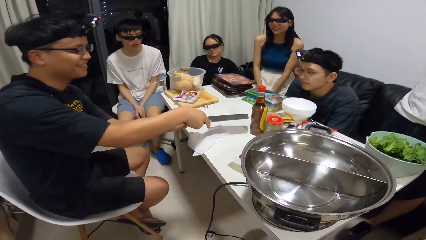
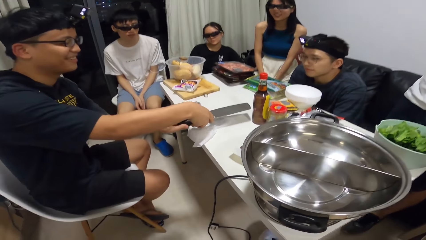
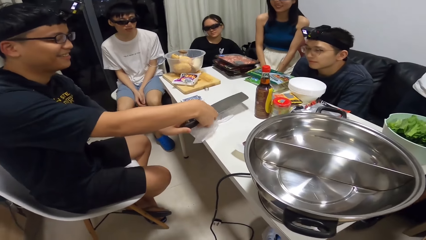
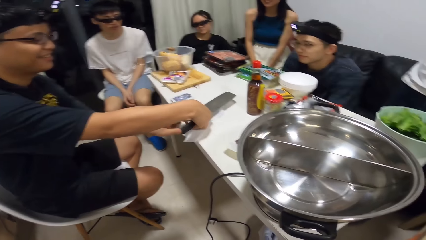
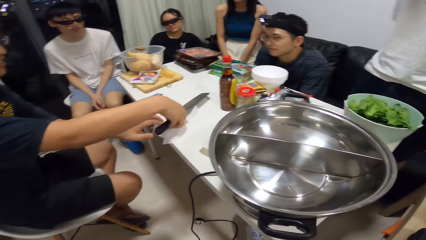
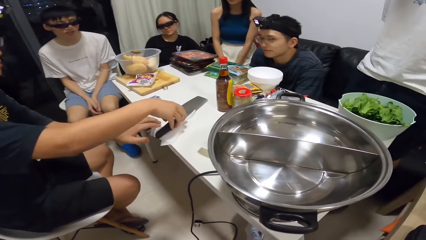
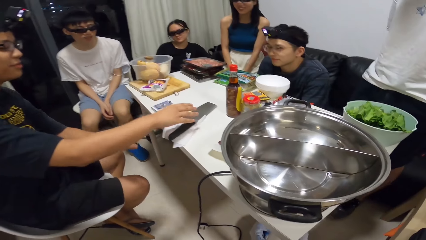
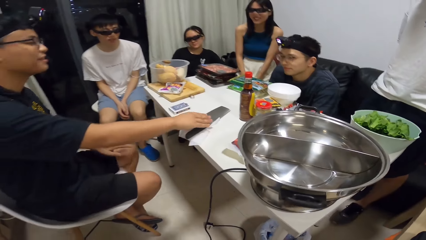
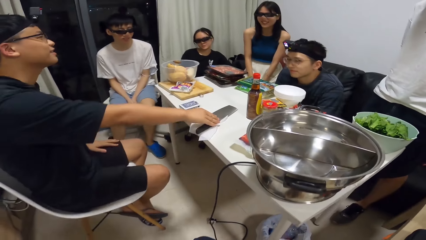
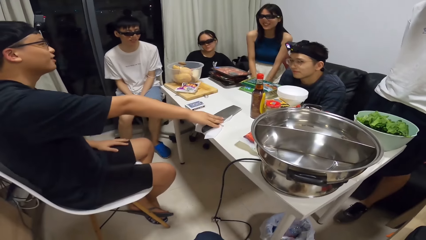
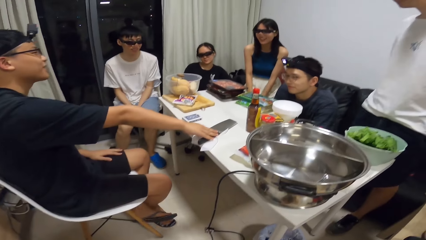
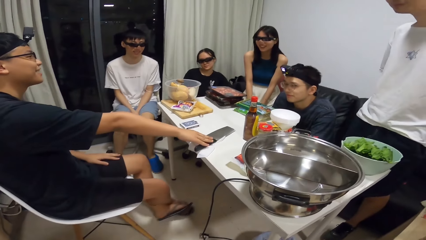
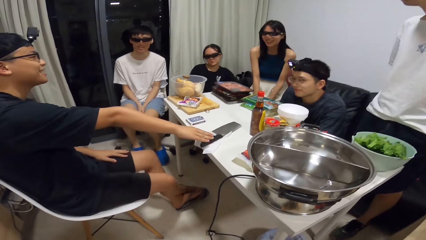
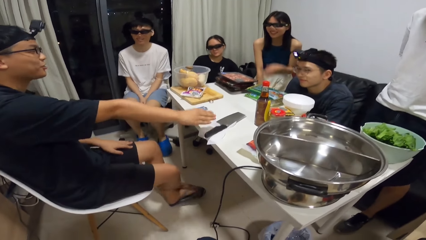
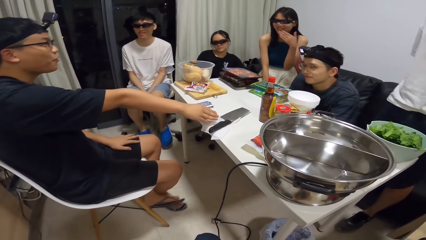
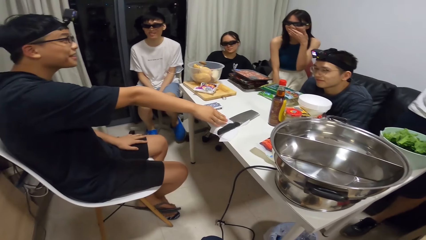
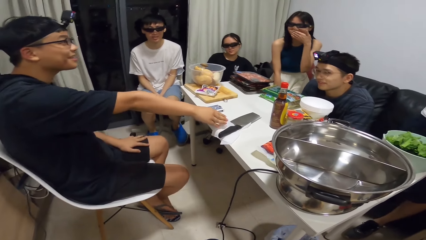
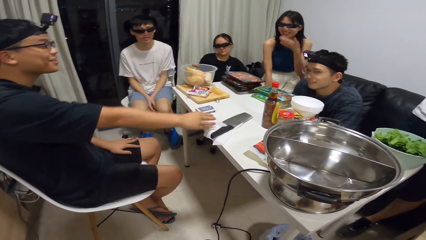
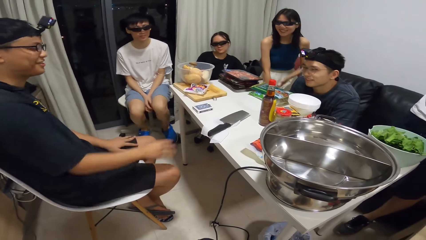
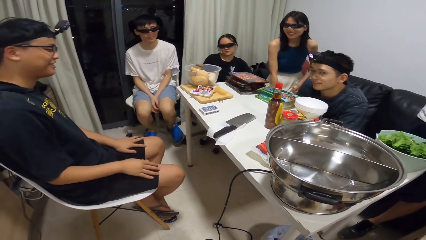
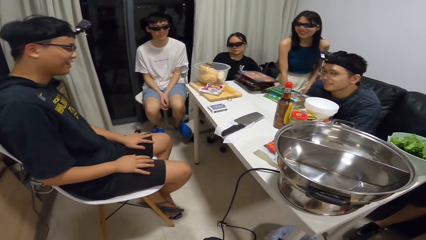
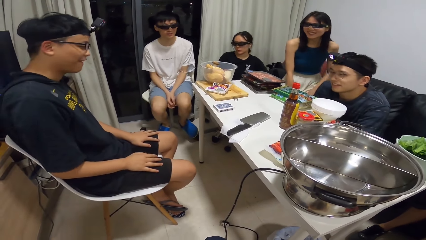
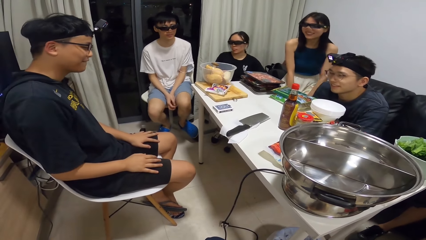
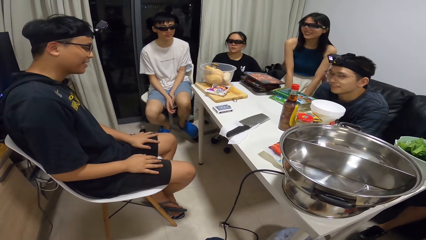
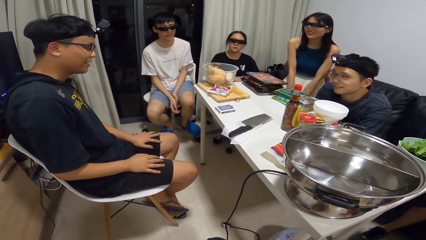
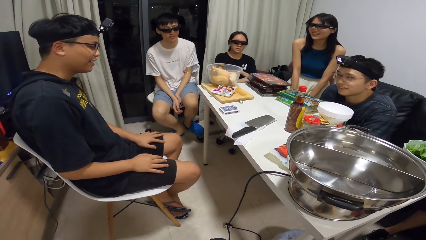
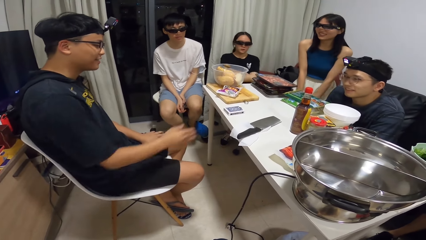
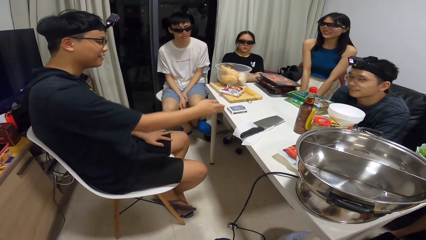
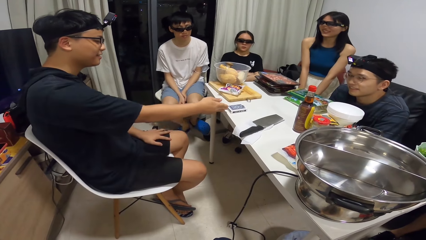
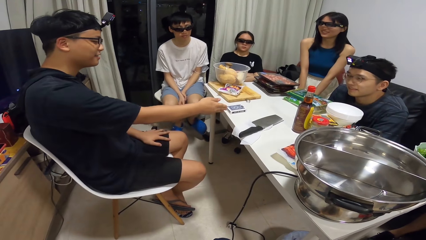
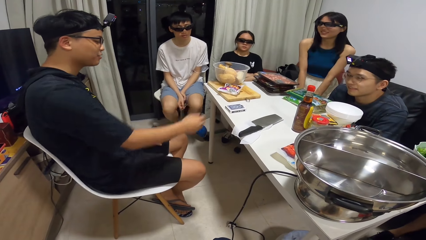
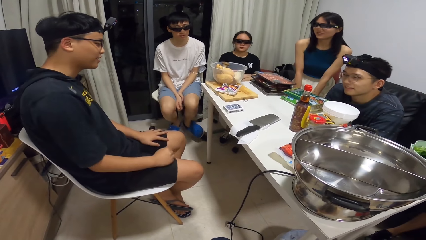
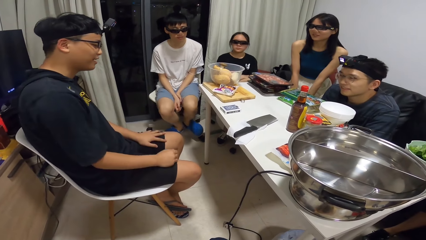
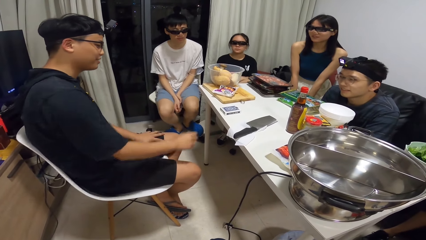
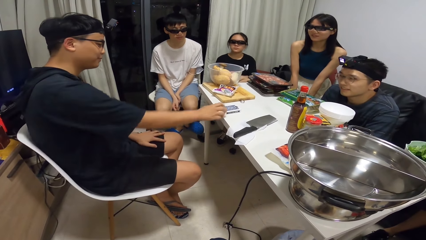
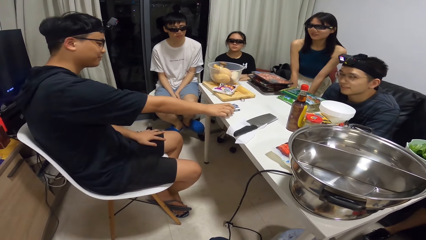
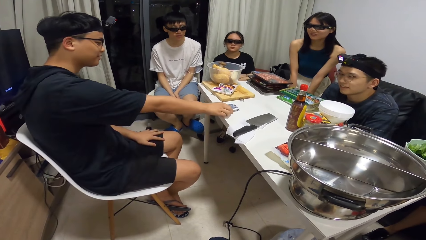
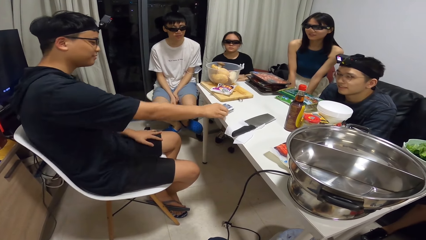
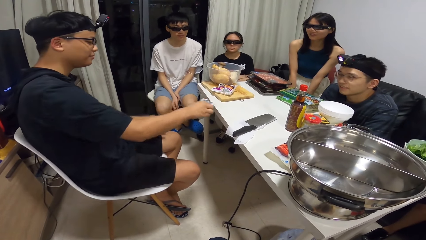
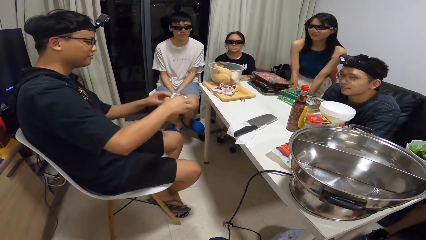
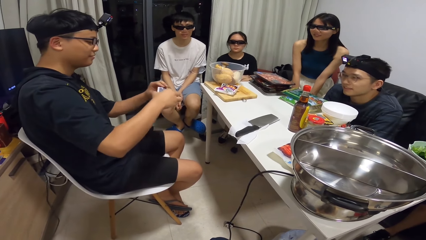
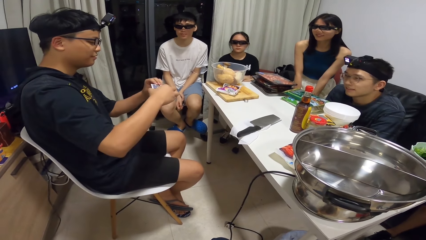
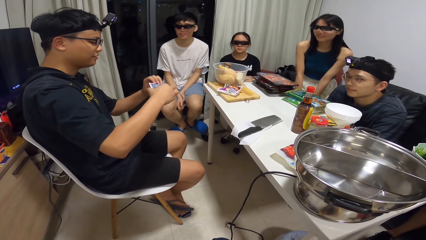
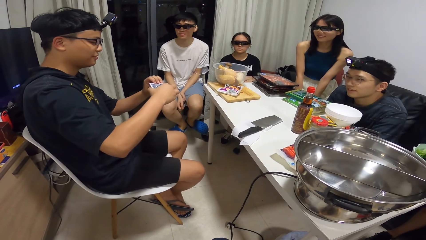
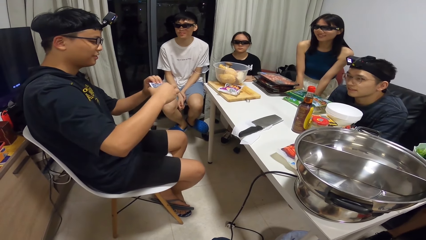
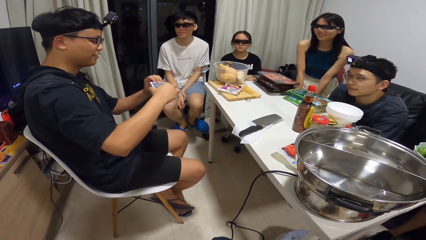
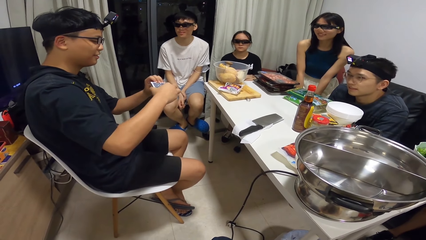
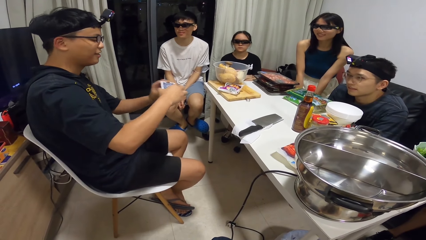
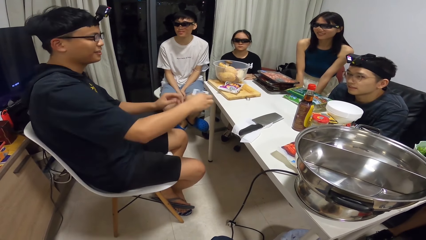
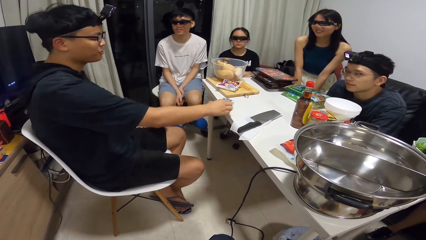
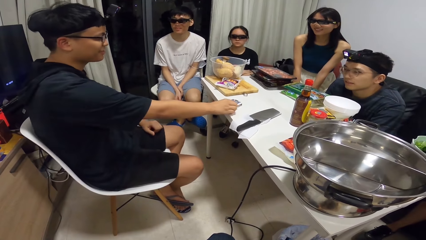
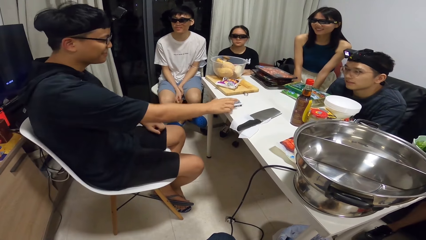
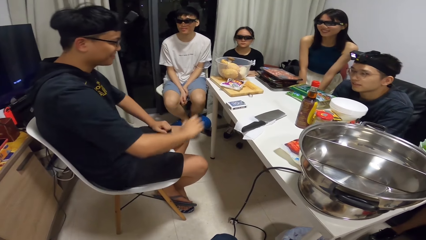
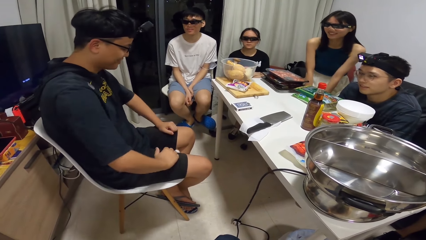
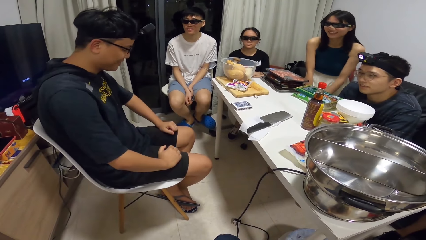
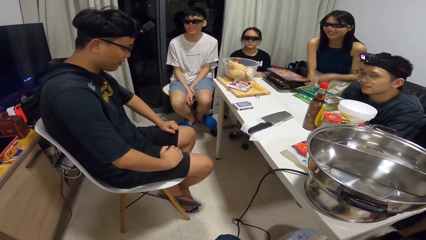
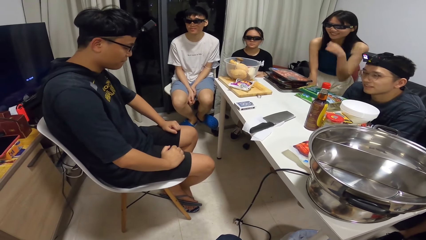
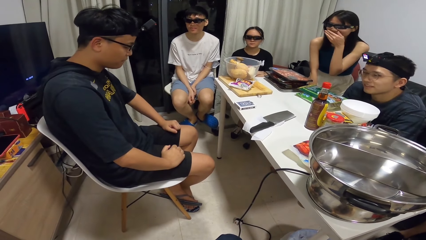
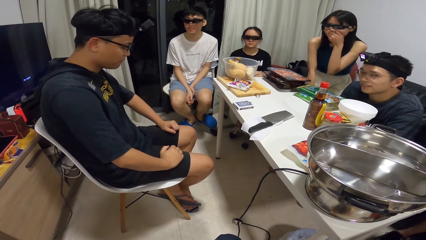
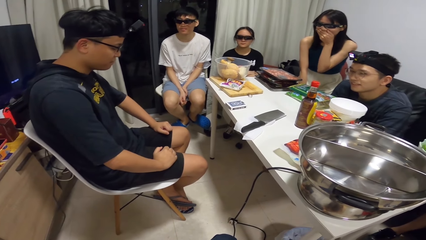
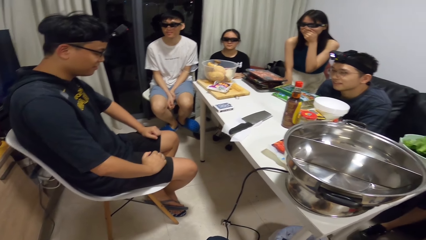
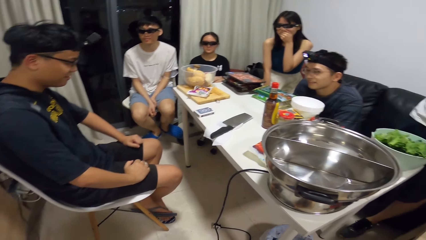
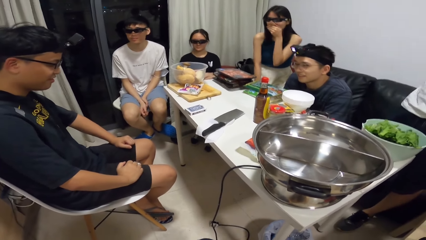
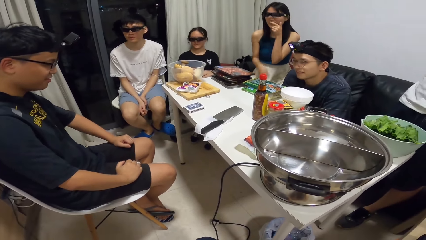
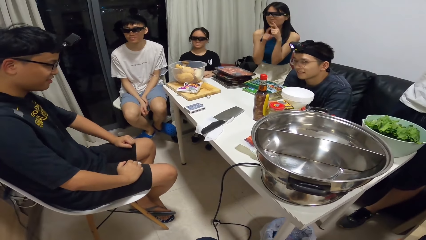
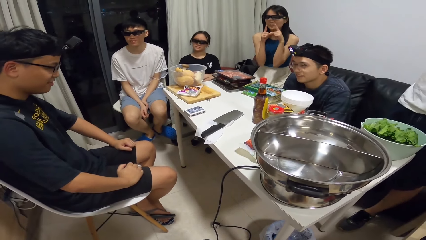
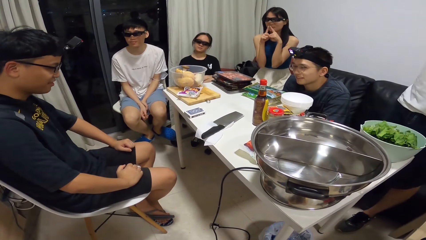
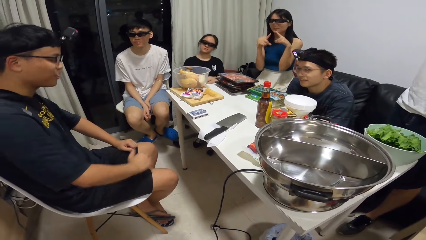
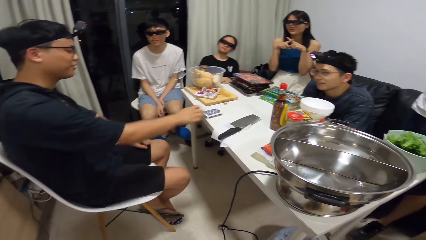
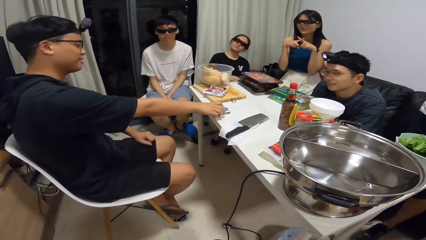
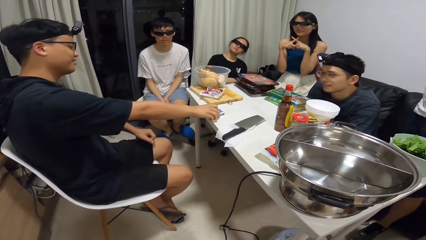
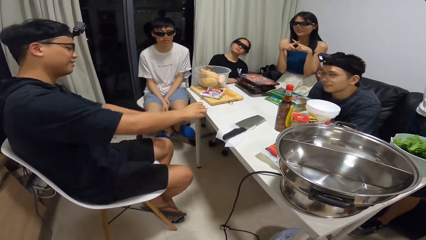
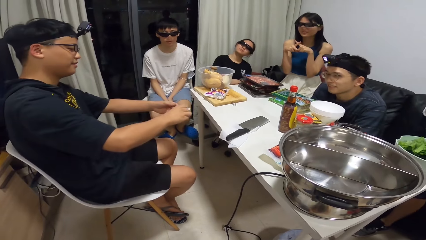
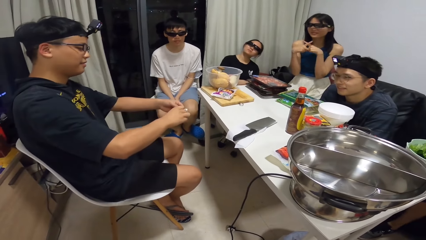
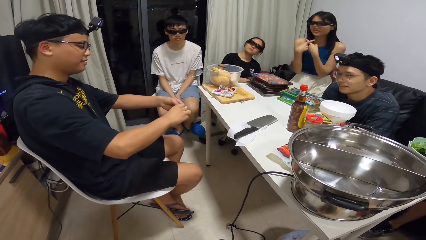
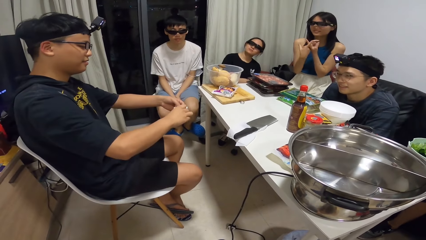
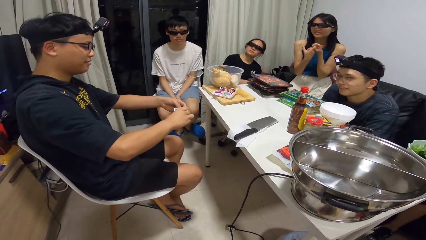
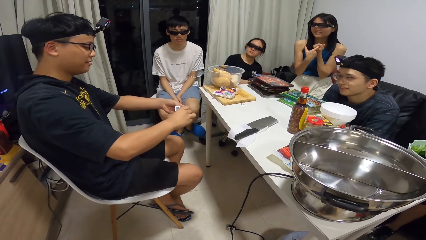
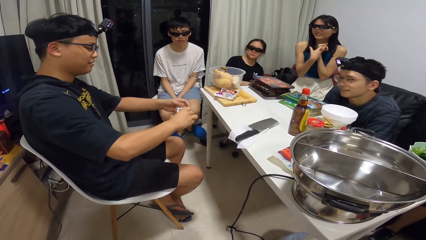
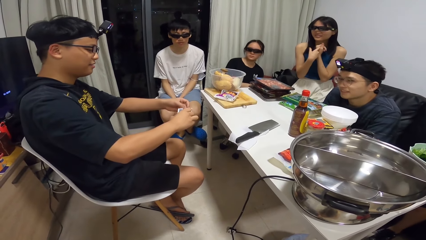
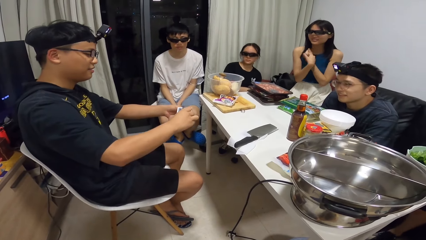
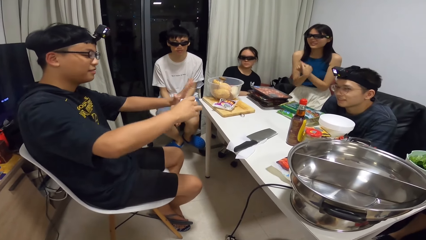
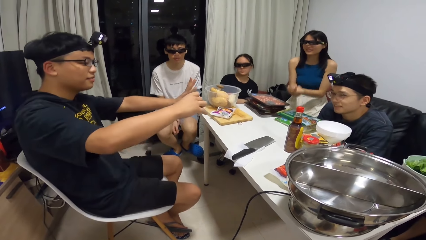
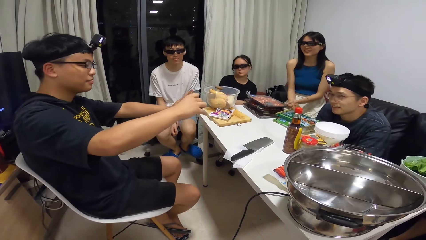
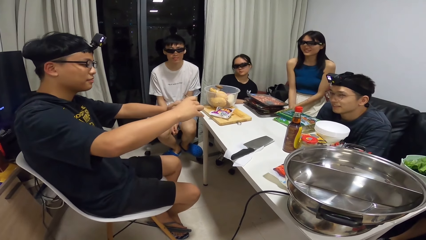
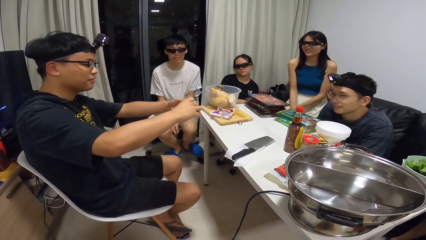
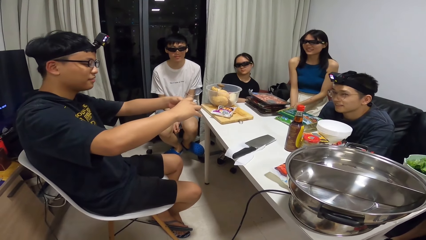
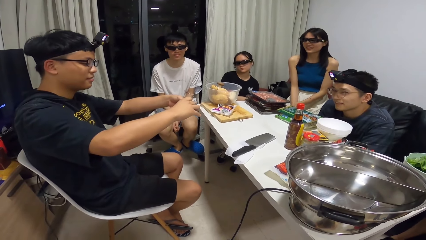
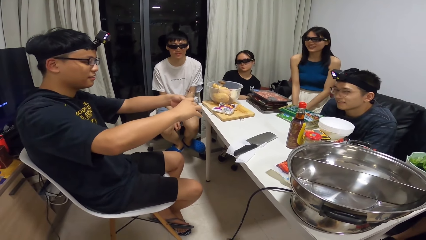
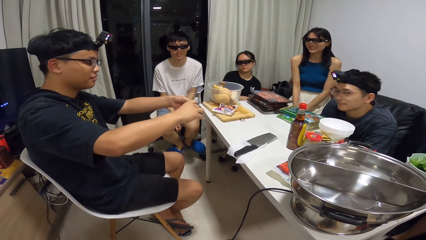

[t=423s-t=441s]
A man passes the chopping knife to his right hand and drops the chopping knife on the table. The man picks up the pack of cards on the table with his right hand. The man drops the pack of cards on the table. The man picks up the pack of cards on the table with his right hand. The man opens the pack of cards with his left hand.
